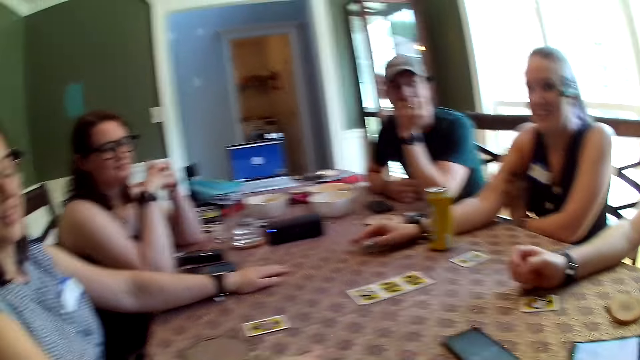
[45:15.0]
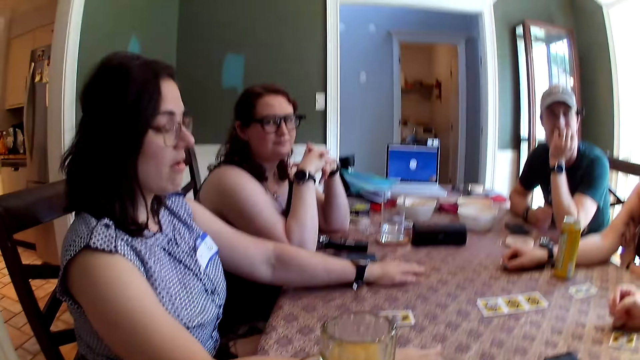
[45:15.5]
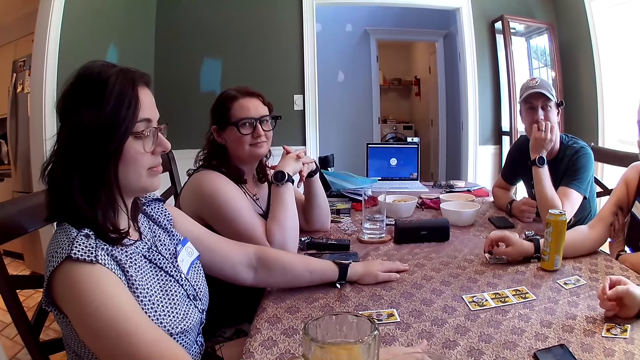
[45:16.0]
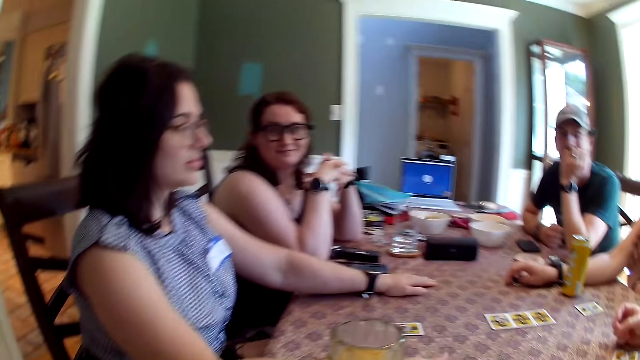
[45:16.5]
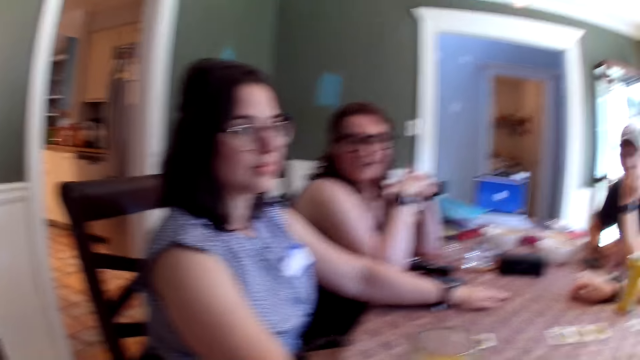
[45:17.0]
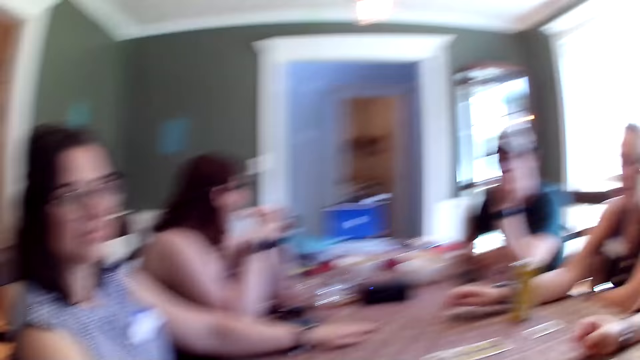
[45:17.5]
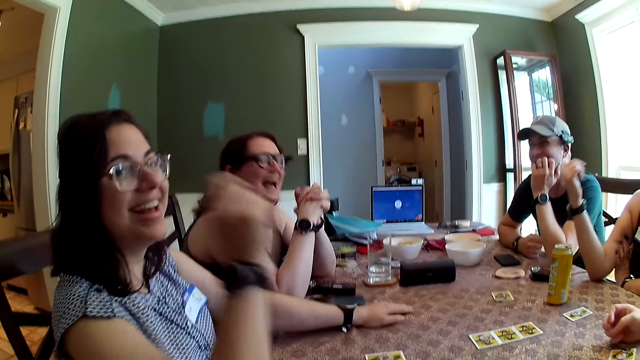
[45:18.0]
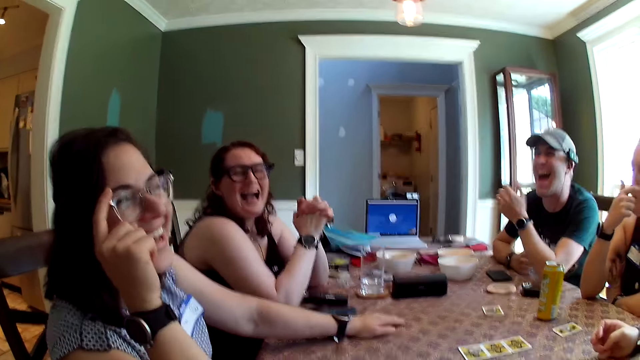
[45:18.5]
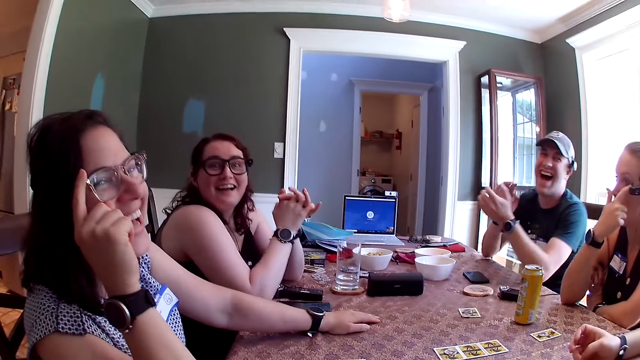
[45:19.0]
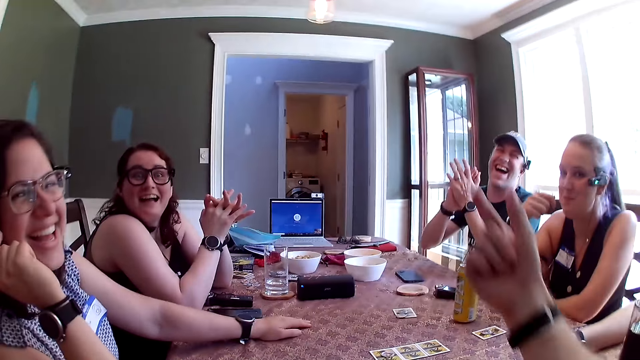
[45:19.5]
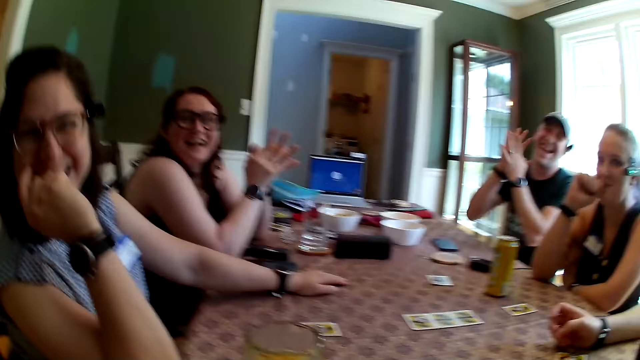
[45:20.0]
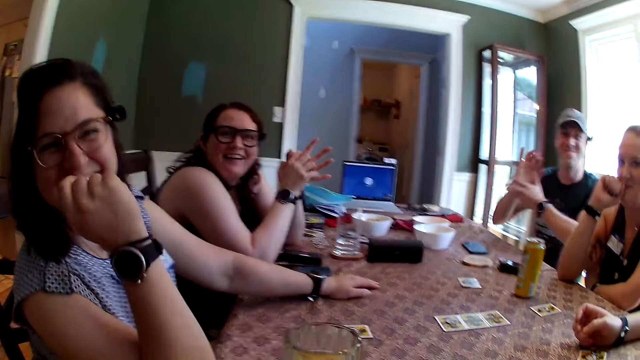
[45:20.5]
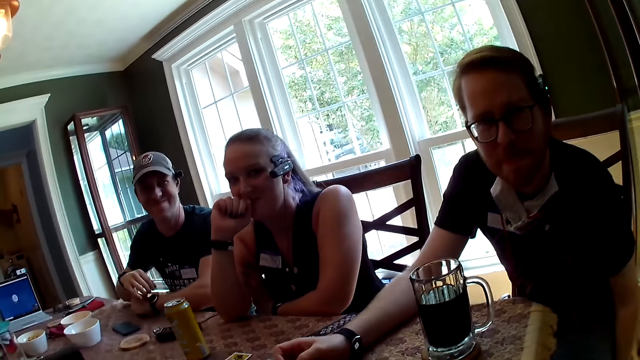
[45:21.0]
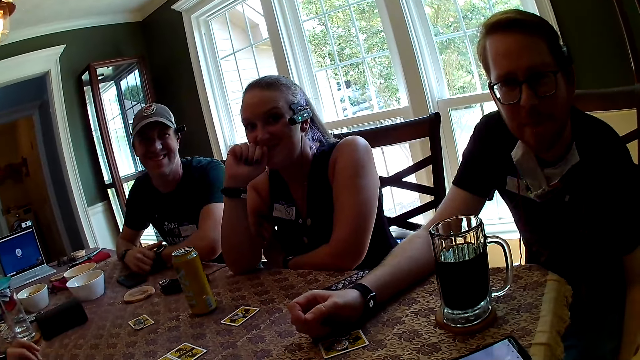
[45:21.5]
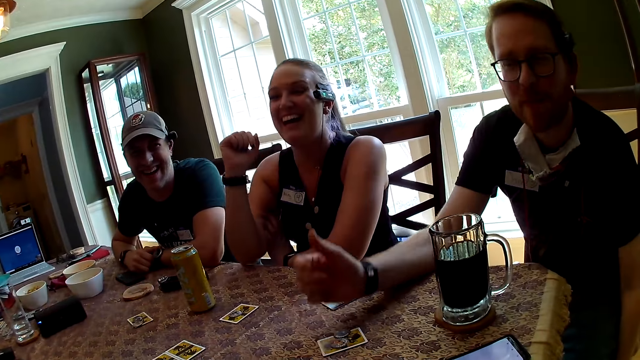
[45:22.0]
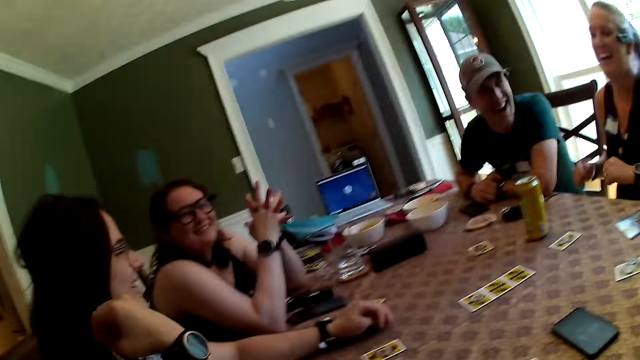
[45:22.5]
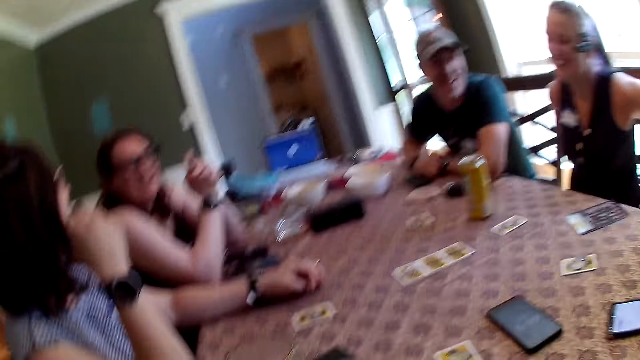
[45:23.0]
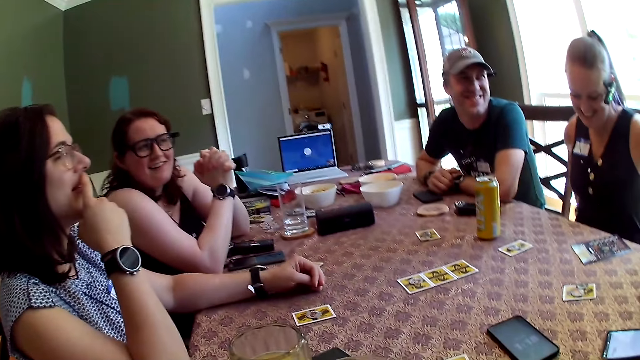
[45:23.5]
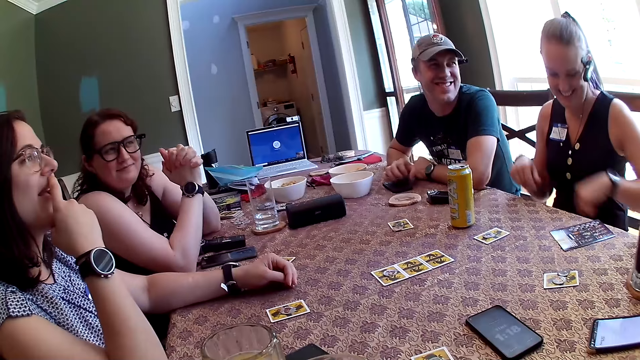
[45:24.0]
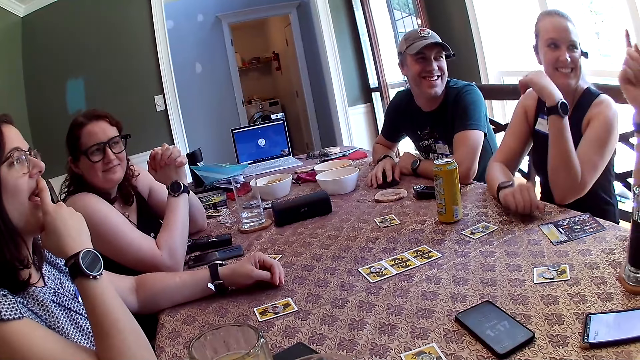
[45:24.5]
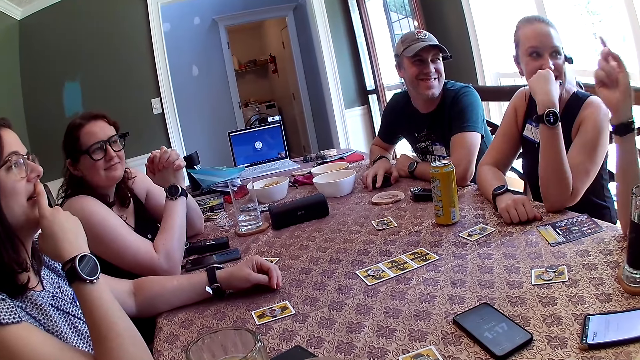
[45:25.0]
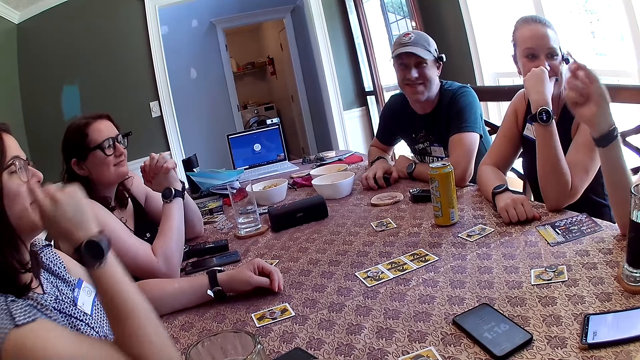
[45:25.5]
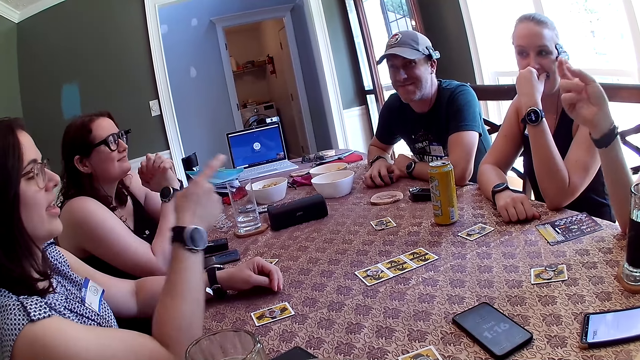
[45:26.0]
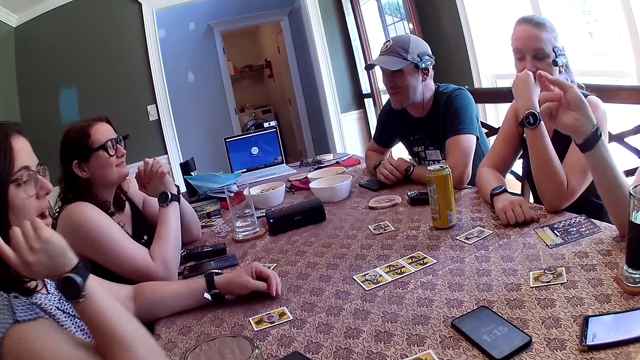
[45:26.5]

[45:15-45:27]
The camera wearer talks to the people. A woman adjusts her pair of sunglasses with her right hand and adjusts her top with her hands. A man speaks to the group of people at the table. Another man moves a phone on the table with his right hand. The woman speaks to the first man.

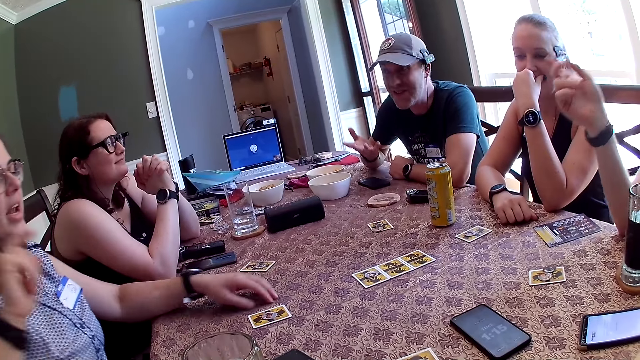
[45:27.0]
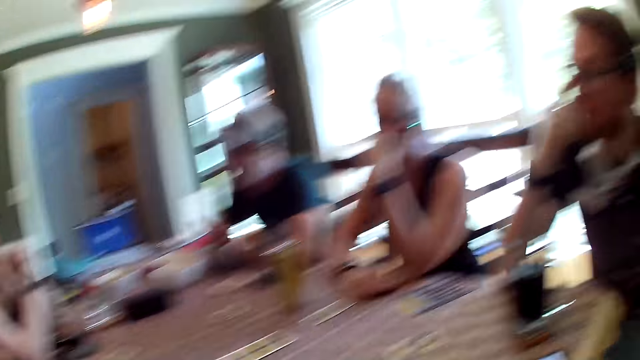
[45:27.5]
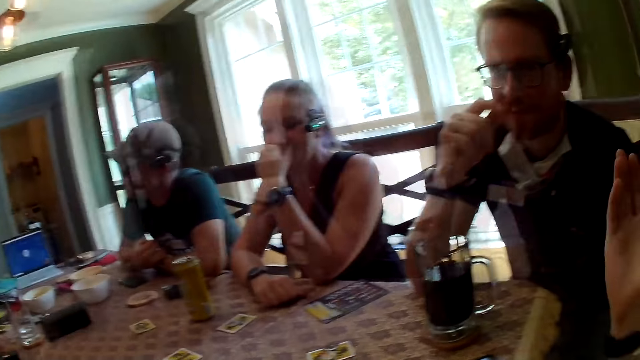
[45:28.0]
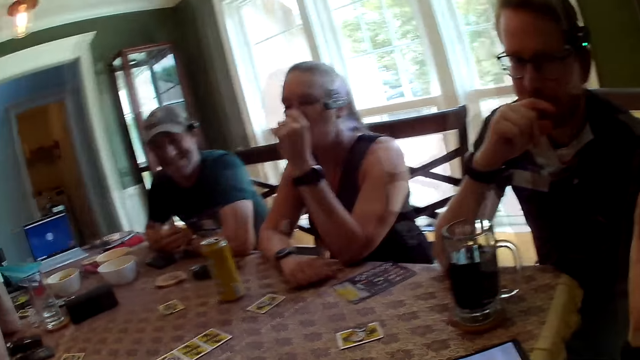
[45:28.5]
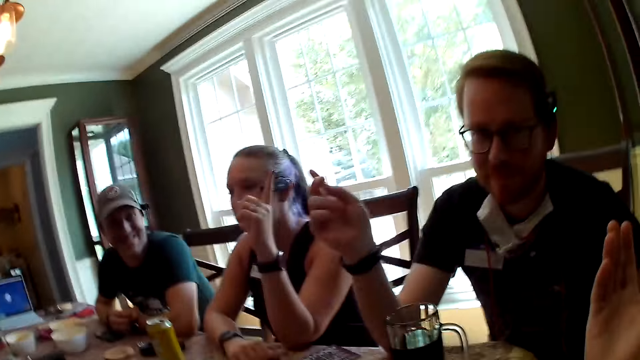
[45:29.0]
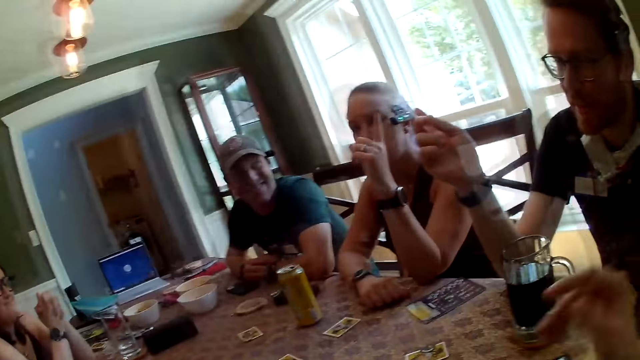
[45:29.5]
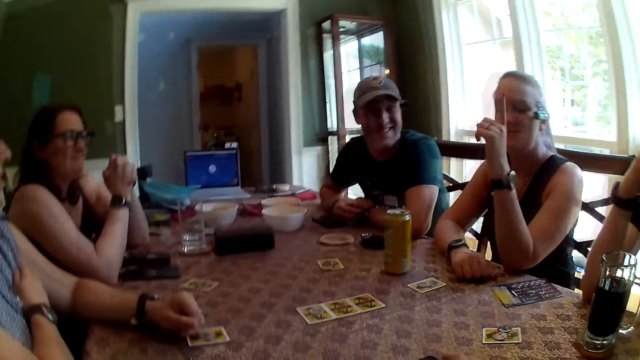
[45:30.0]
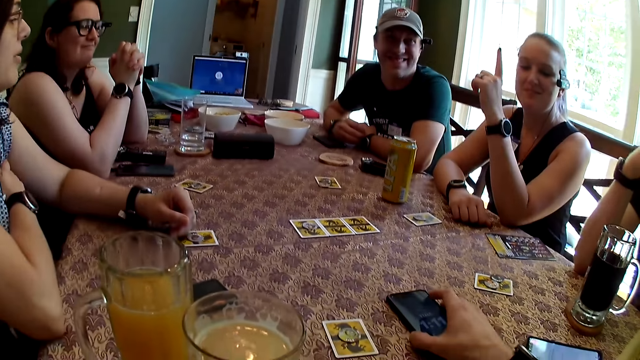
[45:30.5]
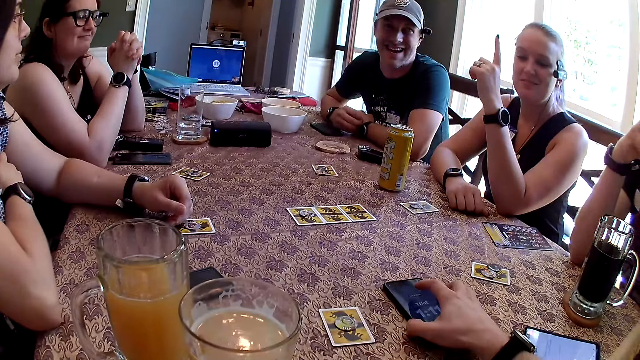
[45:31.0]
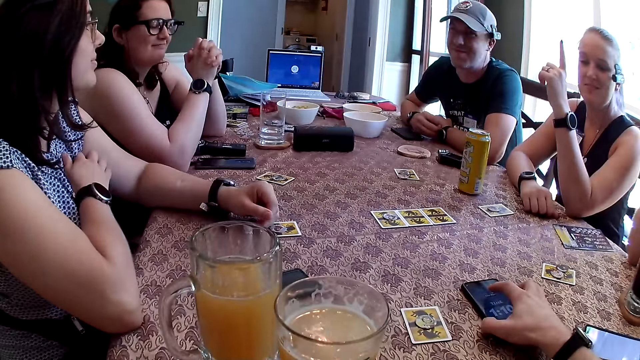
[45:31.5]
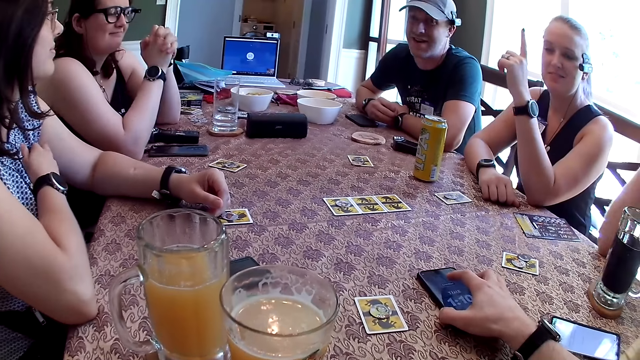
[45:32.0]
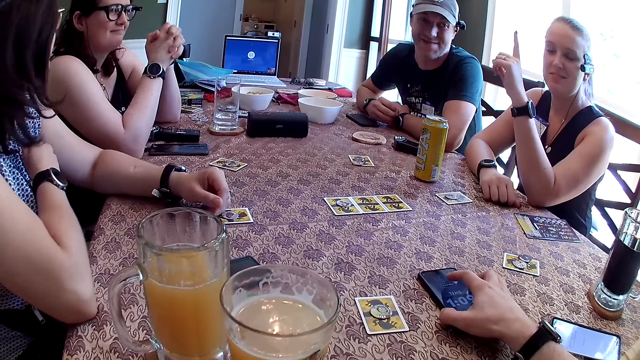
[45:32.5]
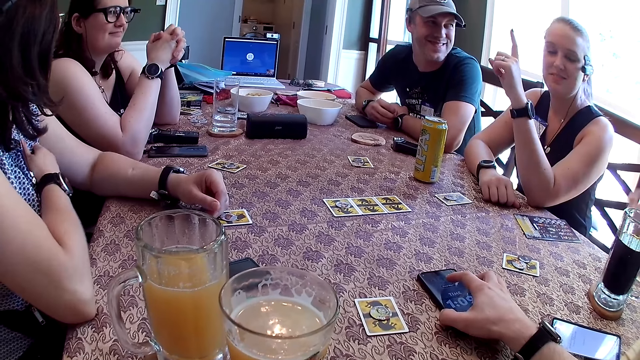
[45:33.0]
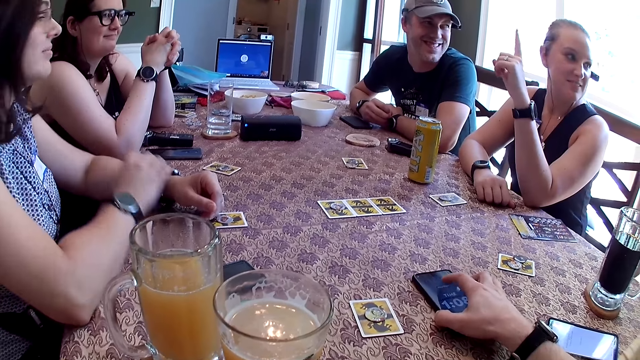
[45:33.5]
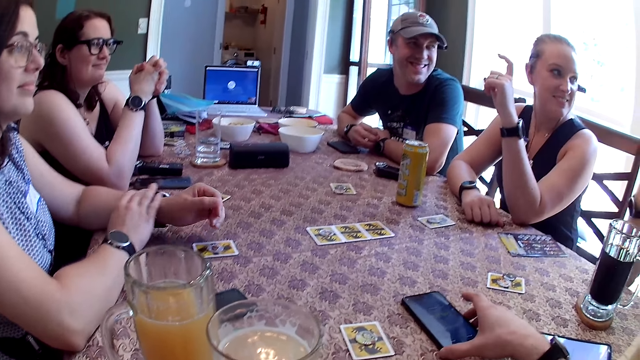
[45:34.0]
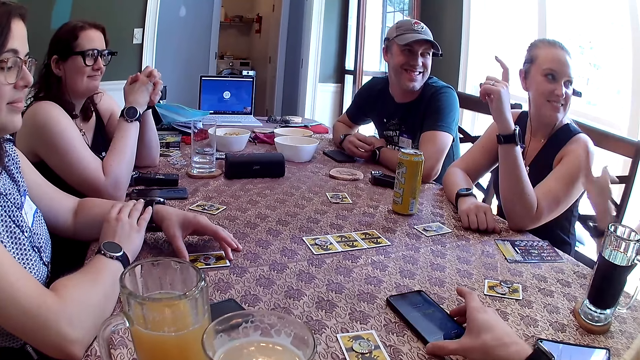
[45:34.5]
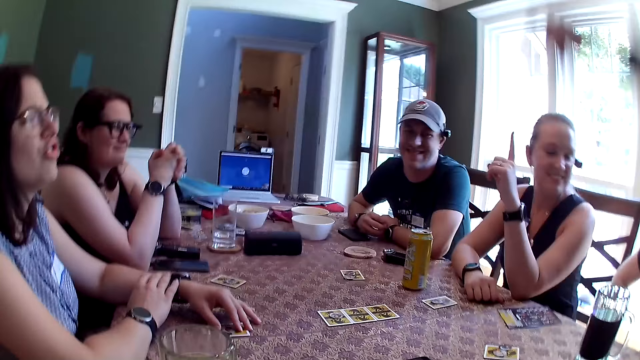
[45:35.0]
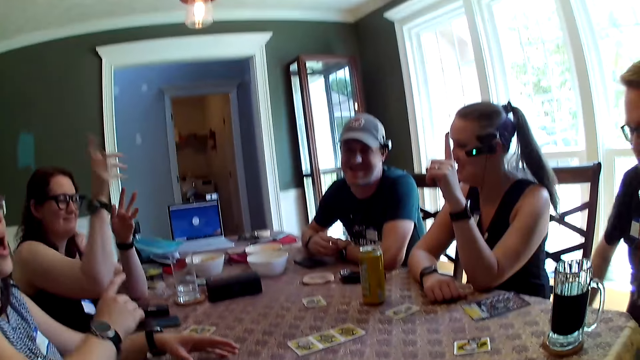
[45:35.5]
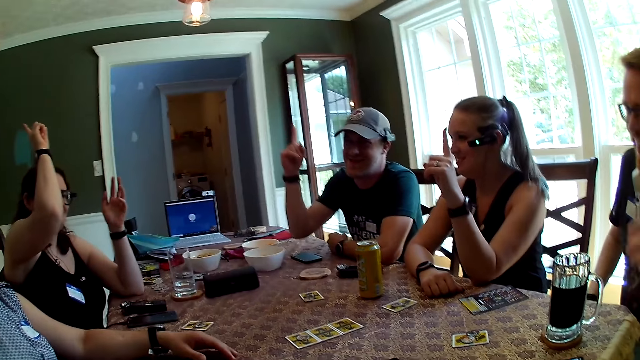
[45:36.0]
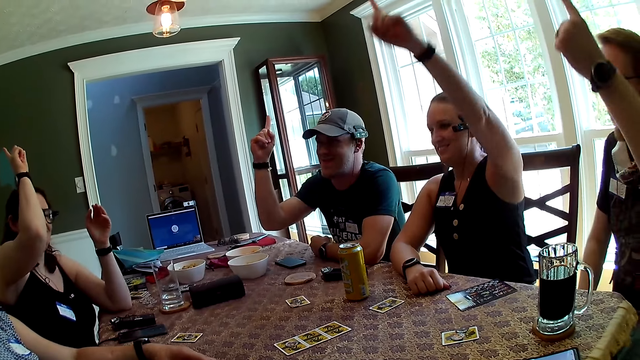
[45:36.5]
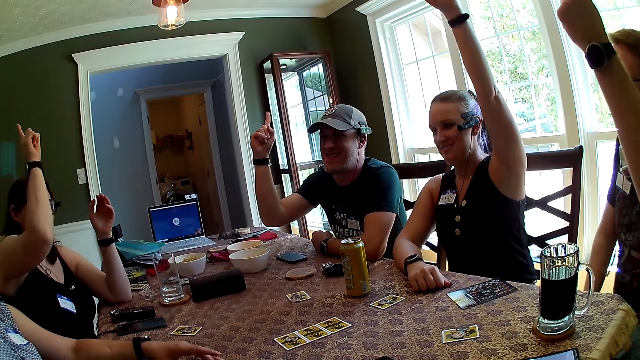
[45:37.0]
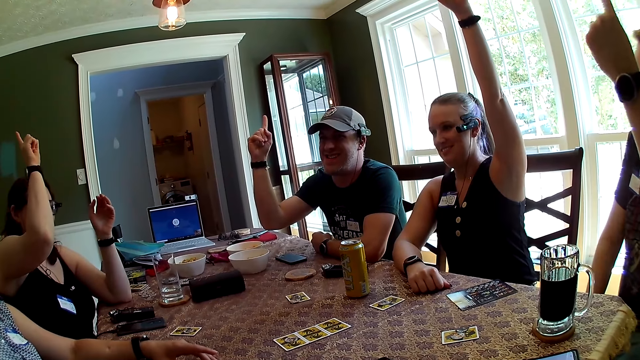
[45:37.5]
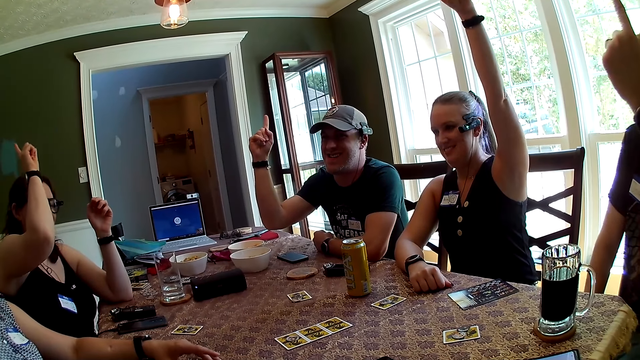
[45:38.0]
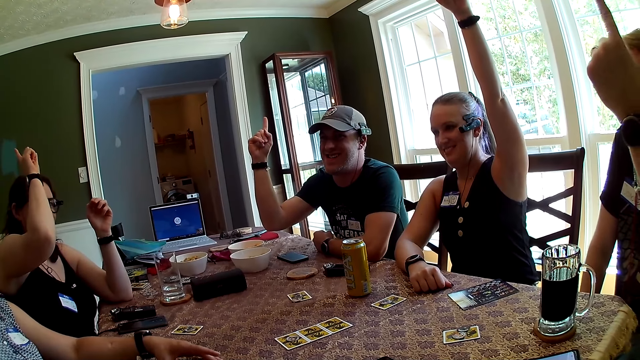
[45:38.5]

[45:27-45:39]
The camera wearer speaks to a man. He operates the phone. A woman speaks to the group of people at the table. The camera wearer holds the phone on the table with his right hand. The man speaks to the group of people at the table. The camera wearer and the other people raise their hands. The woman speaks to the group of people at the table. Another woman raises her right hand. The first woman raises her right hand. Another man raises one of his right fingers. Another woman raises one of her left fingers.
